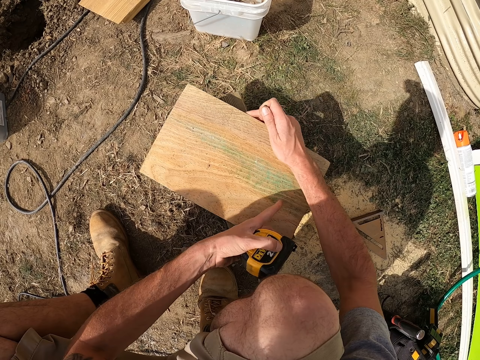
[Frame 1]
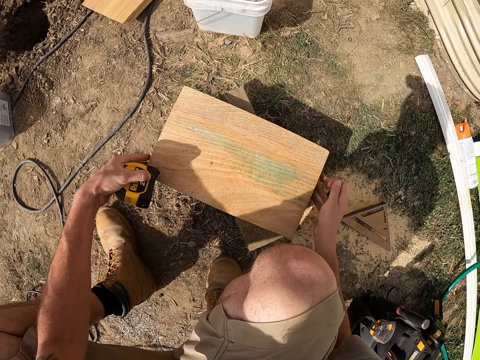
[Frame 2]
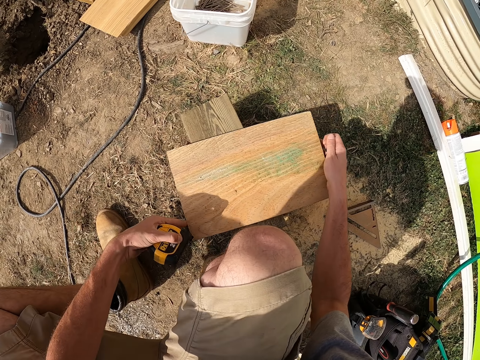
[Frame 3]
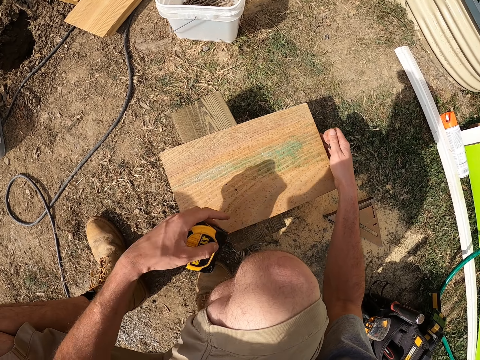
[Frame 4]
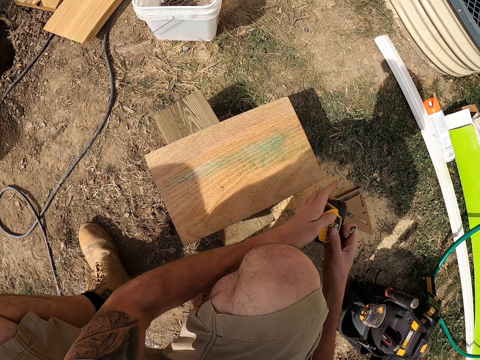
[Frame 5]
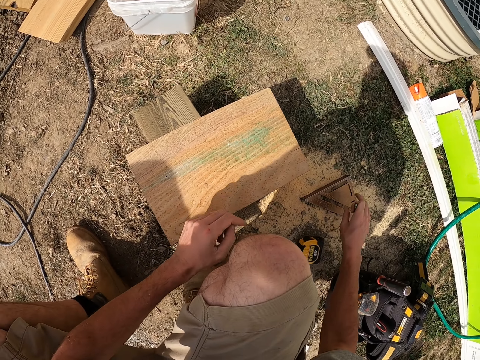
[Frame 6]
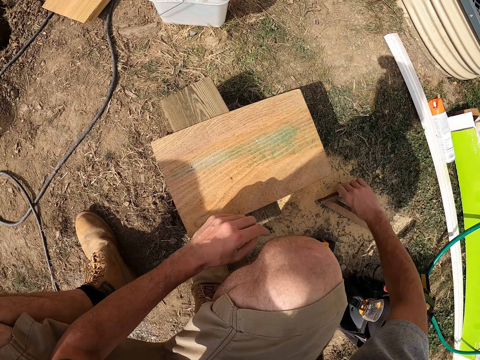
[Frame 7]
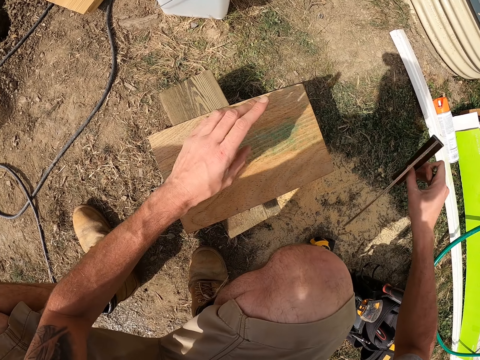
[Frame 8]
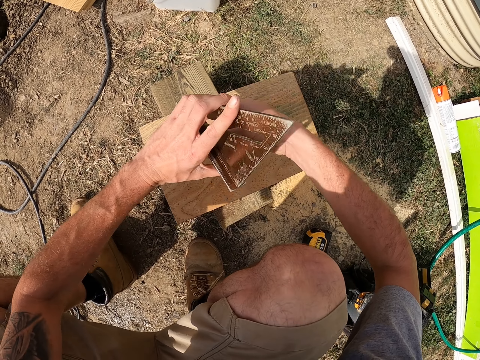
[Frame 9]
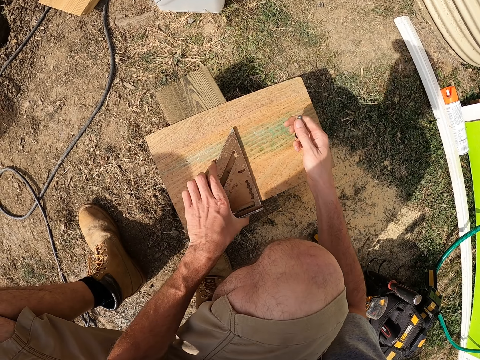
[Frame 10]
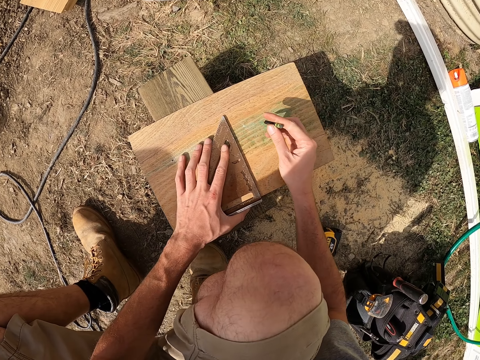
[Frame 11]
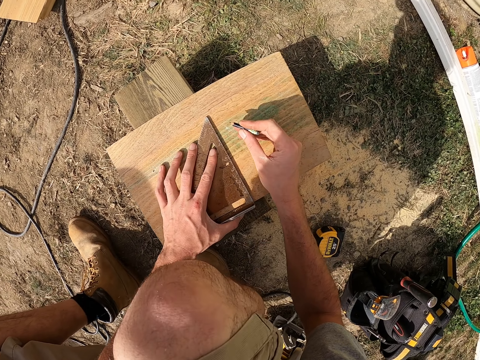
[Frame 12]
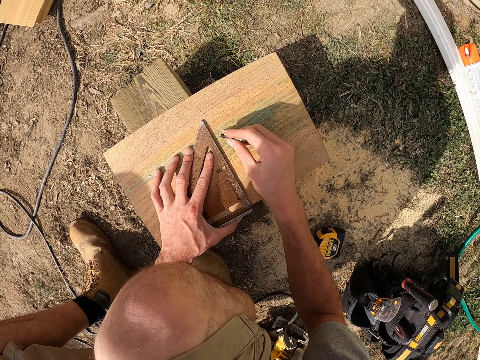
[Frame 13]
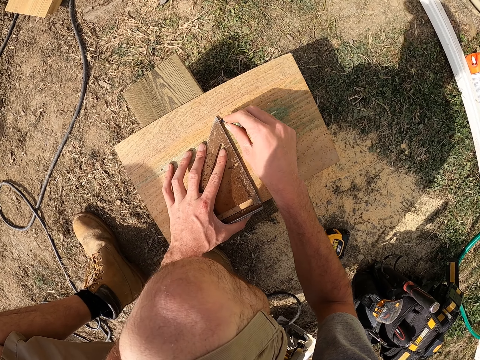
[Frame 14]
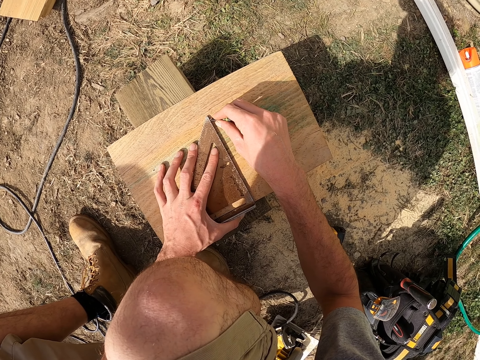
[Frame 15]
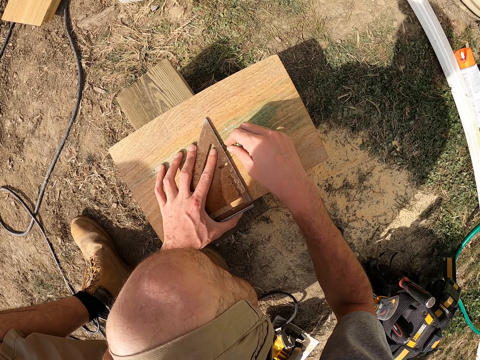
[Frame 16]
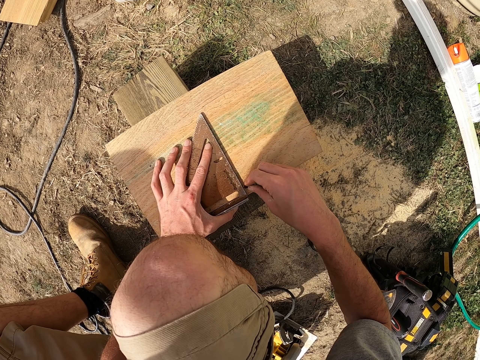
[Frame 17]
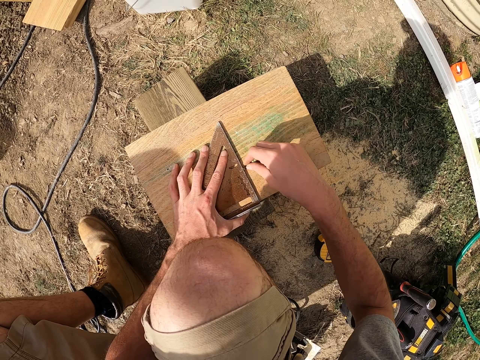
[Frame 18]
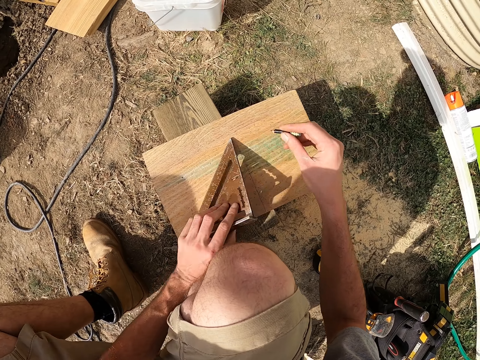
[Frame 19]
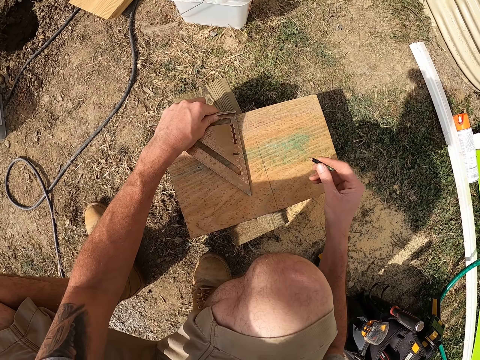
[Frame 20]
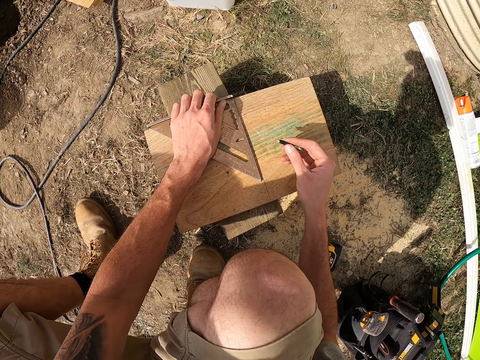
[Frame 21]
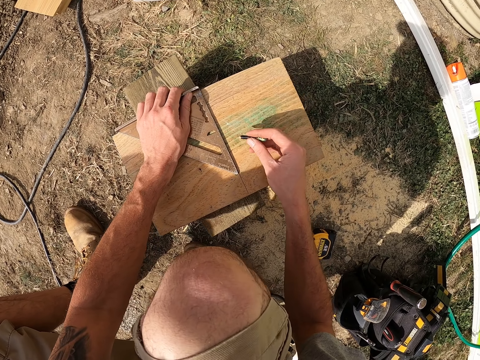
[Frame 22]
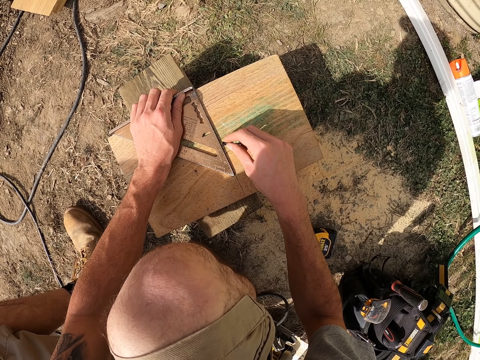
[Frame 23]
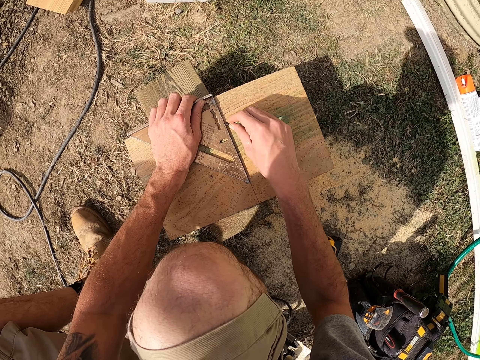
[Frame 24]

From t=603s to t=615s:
The camera wearer puts down a tape measure. They pick up a square, place the square between the wood, and draw a straight line at the center of the wood. They mark the point required.

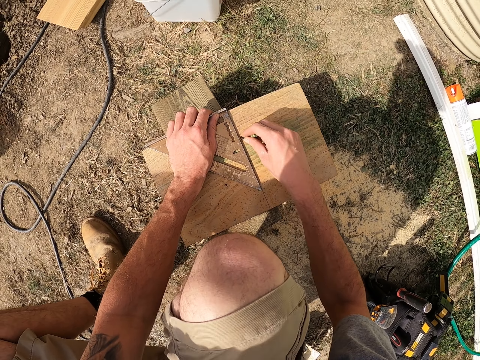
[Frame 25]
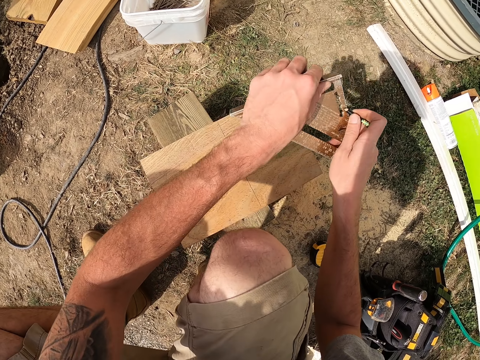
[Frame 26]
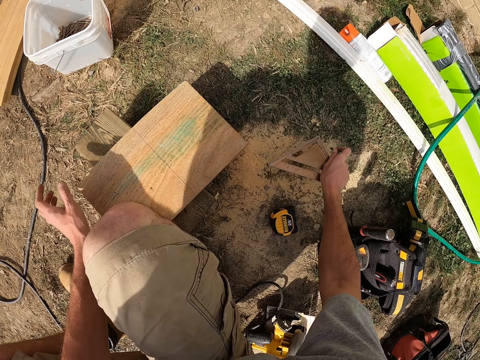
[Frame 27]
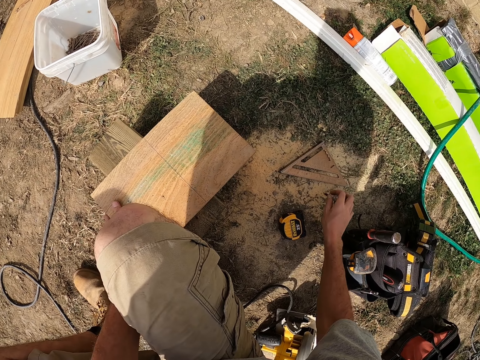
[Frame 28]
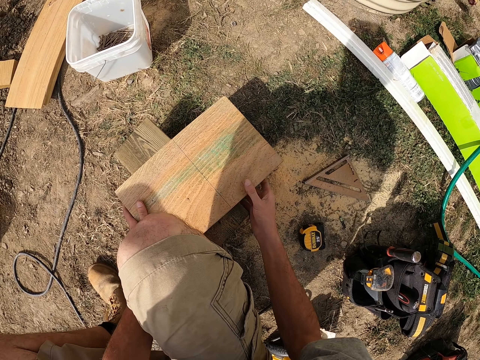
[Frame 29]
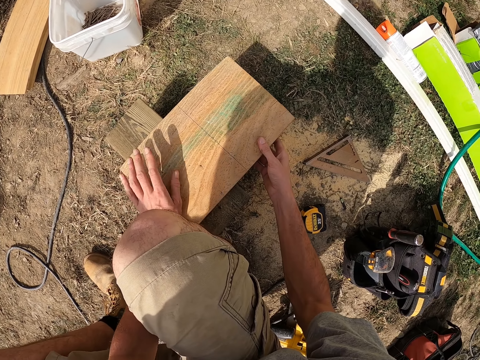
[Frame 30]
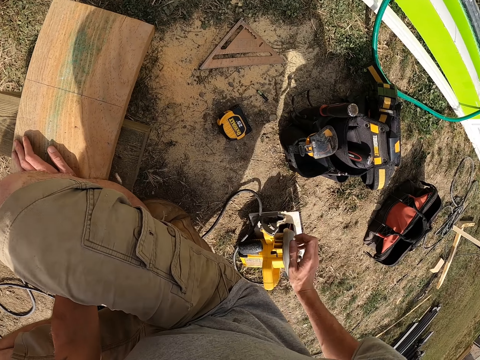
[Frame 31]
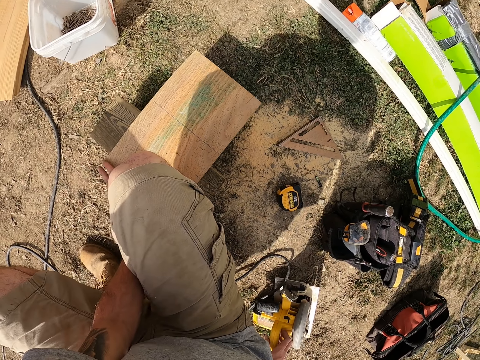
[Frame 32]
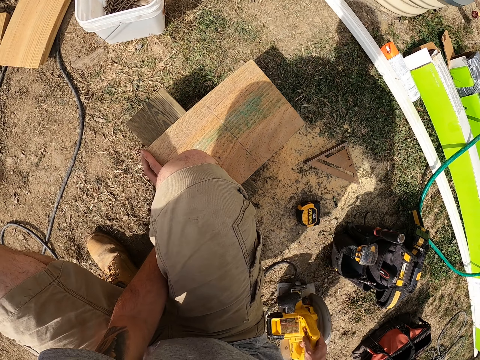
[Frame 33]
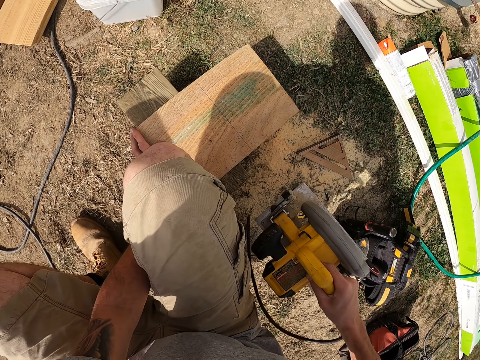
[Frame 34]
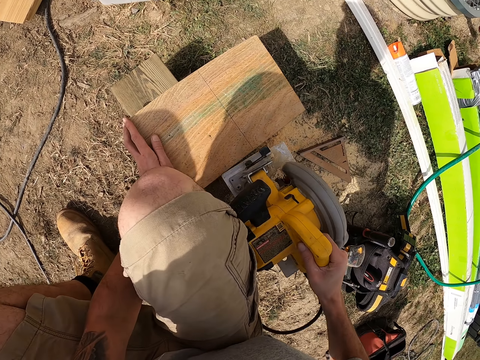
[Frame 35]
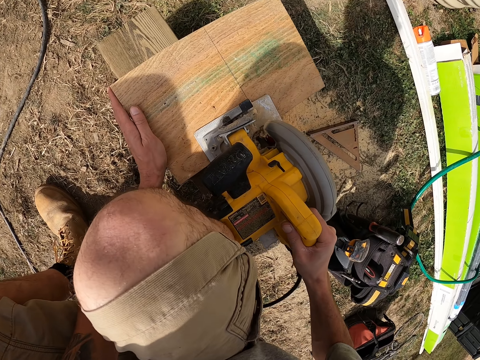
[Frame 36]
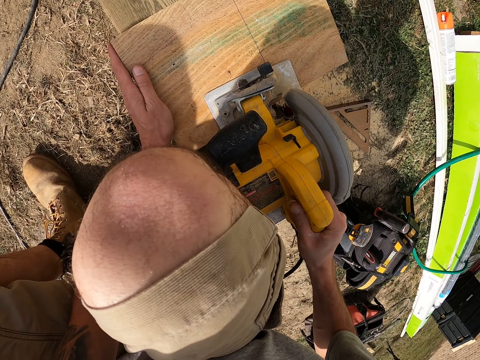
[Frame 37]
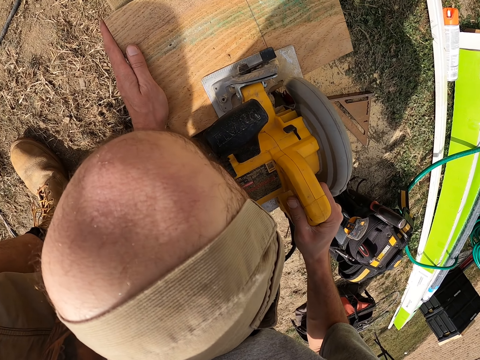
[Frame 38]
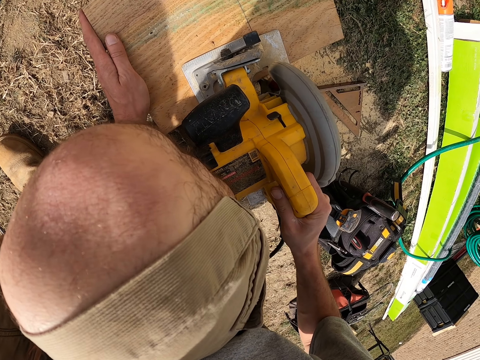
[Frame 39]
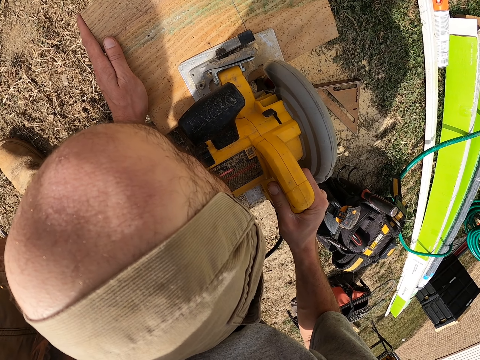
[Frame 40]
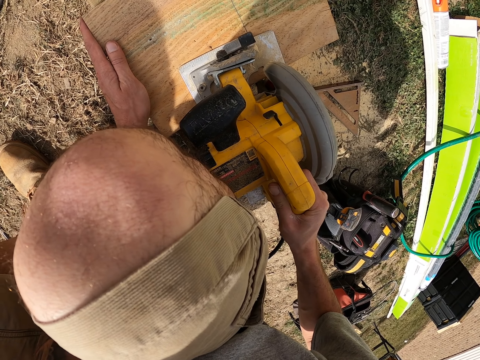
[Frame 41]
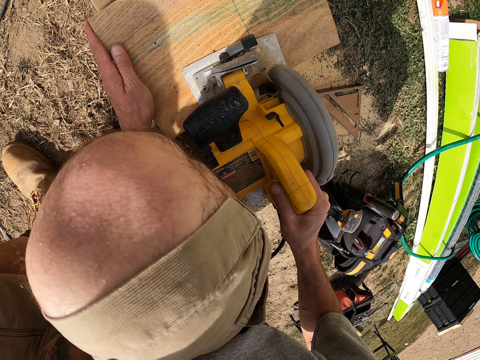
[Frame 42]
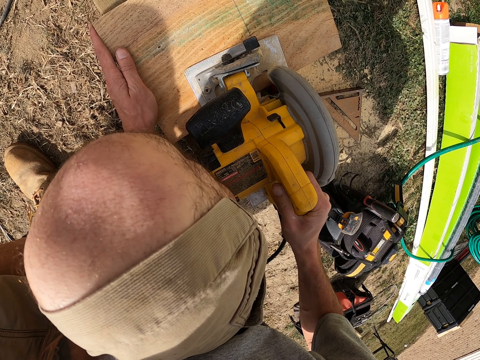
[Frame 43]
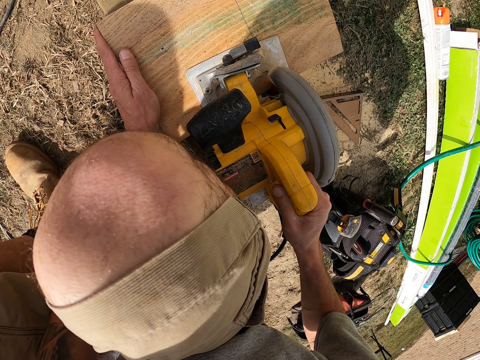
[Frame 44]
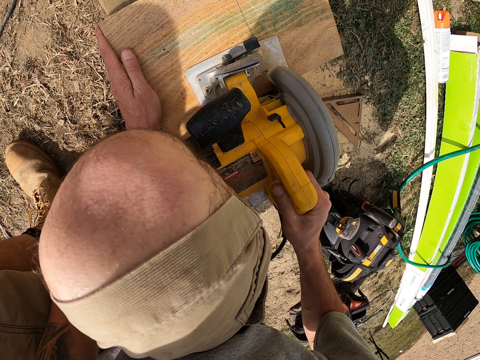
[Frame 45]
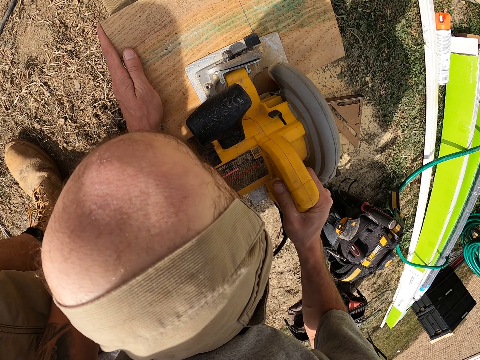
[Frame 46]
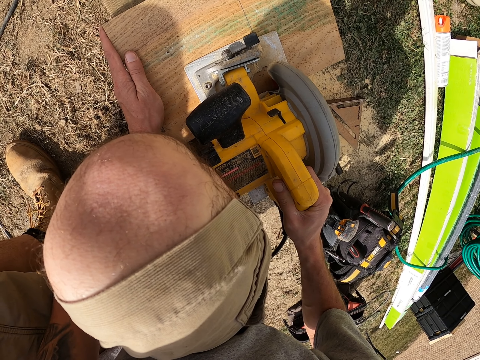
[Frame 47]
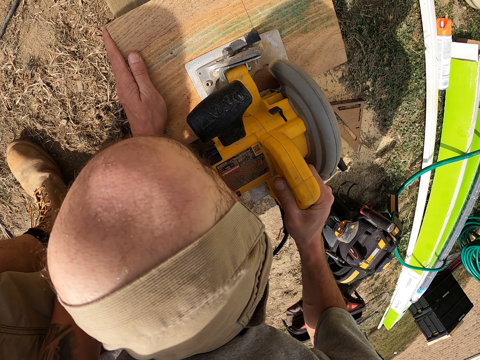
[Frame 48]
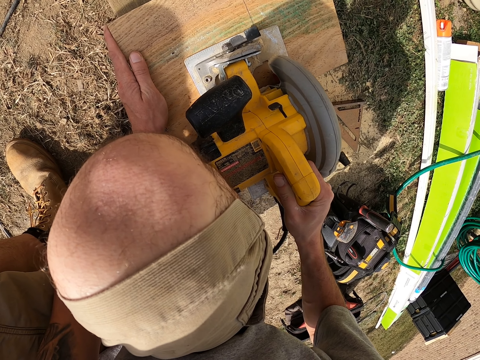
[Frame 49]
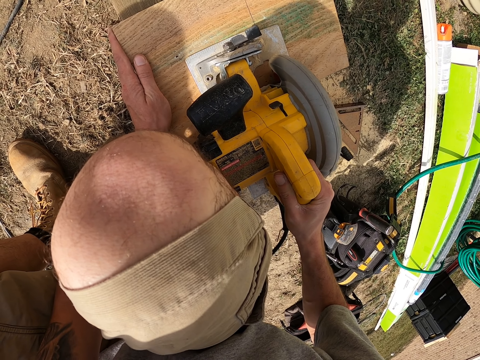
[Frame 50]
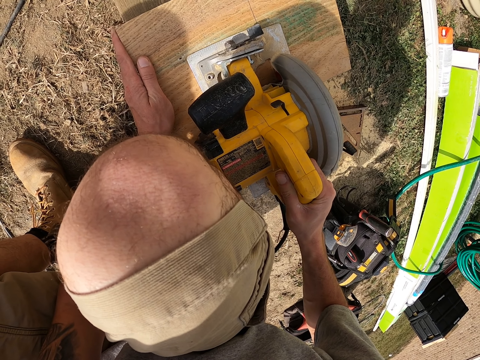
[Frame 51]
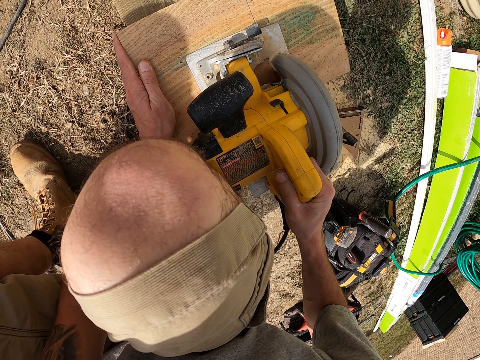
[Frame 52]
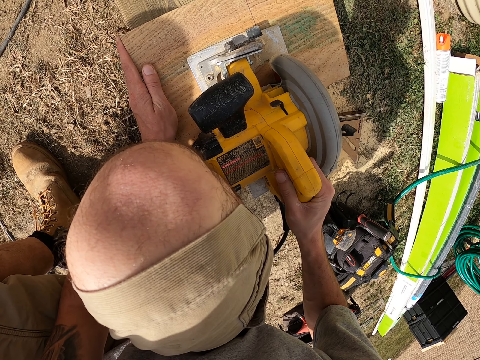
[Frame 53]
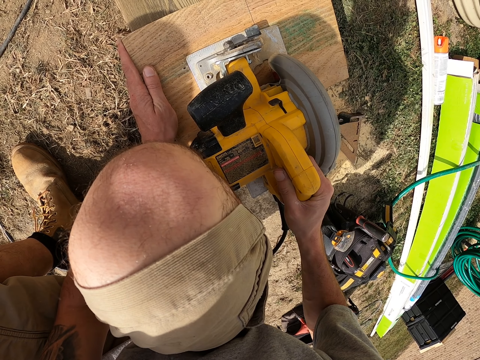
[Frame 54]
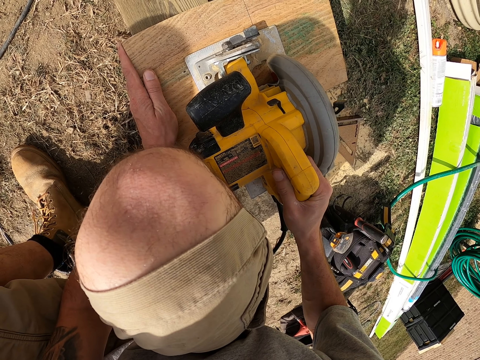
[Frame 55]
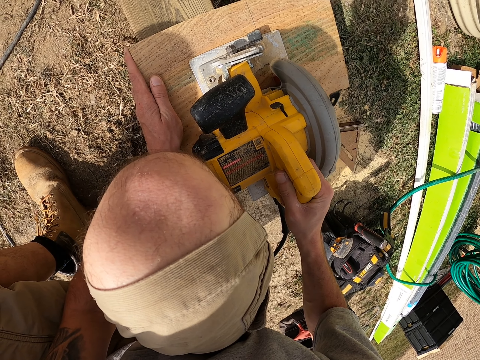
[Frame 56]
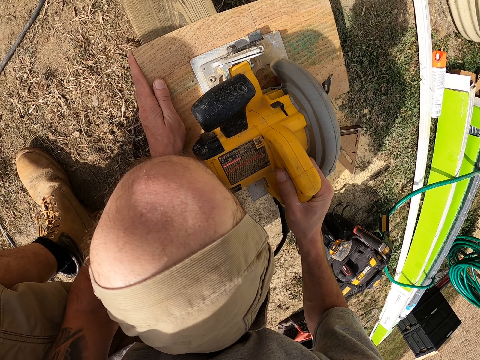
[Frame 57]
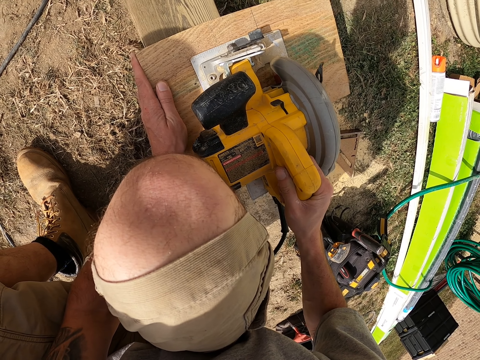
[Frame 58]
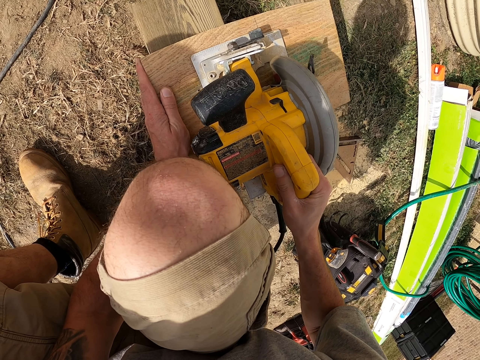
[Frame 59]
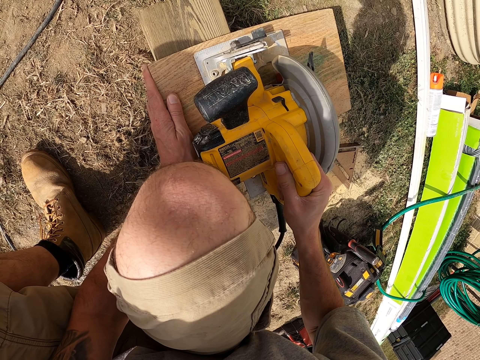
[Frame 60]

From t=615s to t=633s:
The camera wearer puts down a square and a pencil. They pick up a wood cutter from the ground. They cut off a wood into two pieces.
